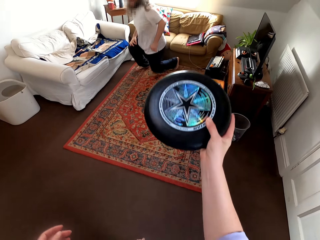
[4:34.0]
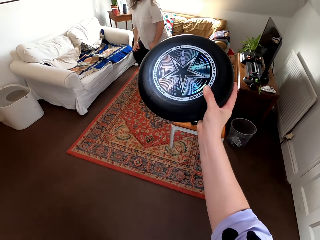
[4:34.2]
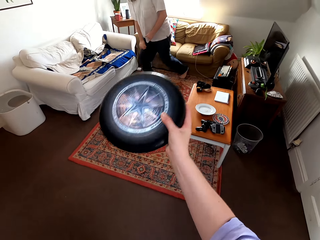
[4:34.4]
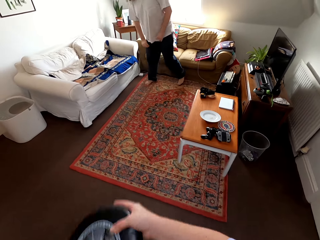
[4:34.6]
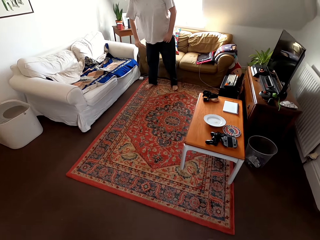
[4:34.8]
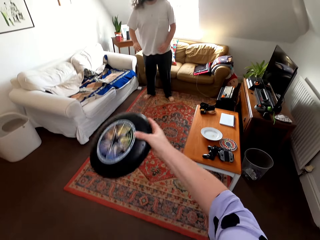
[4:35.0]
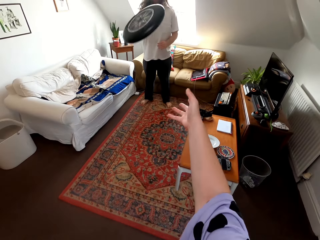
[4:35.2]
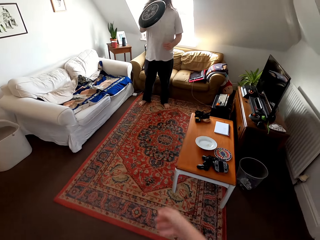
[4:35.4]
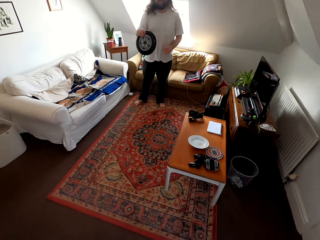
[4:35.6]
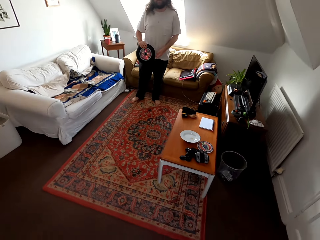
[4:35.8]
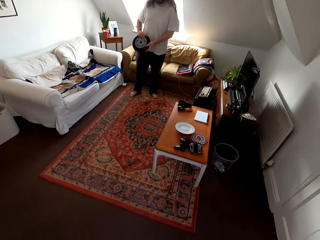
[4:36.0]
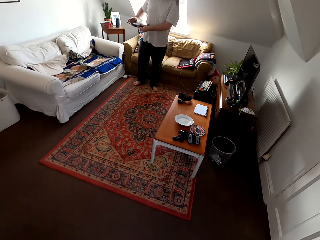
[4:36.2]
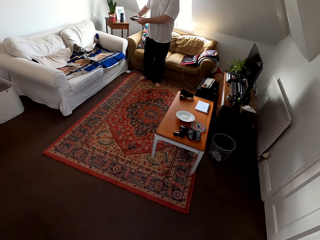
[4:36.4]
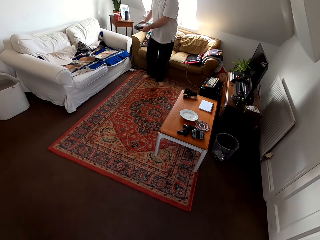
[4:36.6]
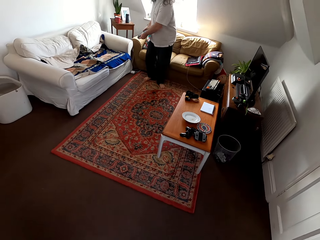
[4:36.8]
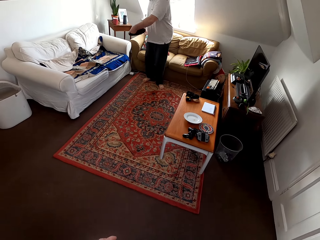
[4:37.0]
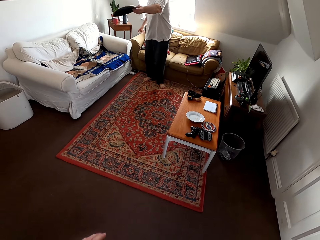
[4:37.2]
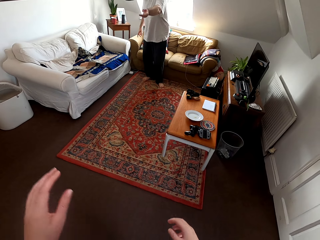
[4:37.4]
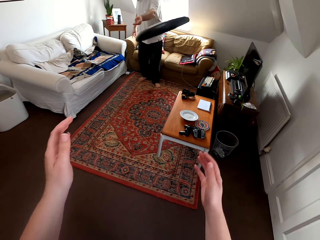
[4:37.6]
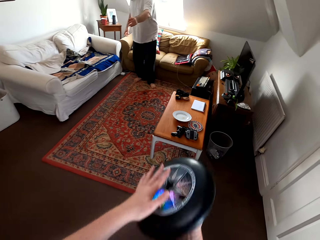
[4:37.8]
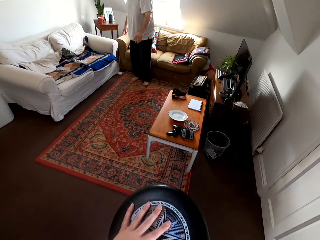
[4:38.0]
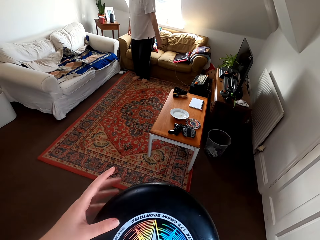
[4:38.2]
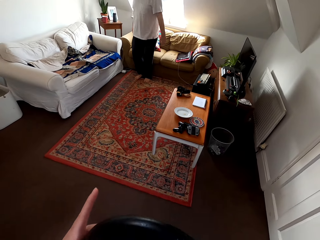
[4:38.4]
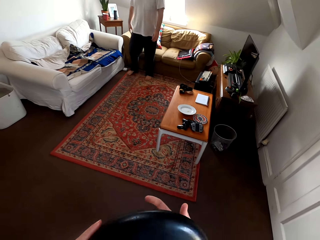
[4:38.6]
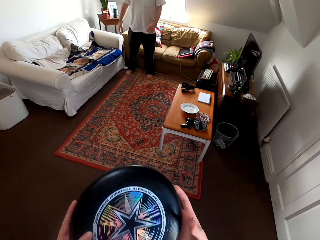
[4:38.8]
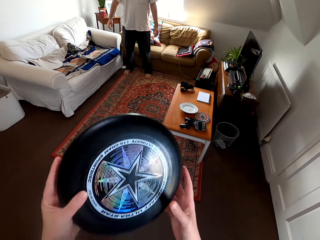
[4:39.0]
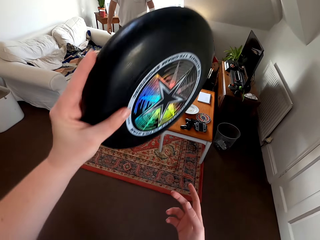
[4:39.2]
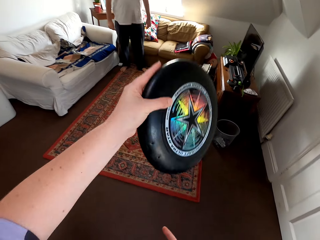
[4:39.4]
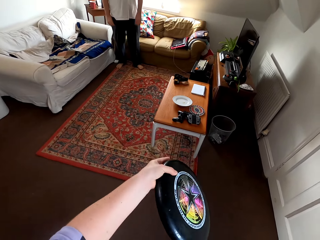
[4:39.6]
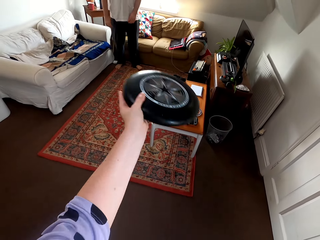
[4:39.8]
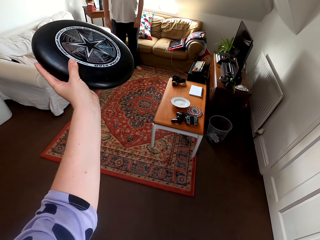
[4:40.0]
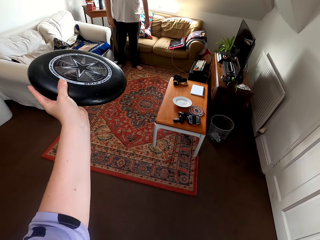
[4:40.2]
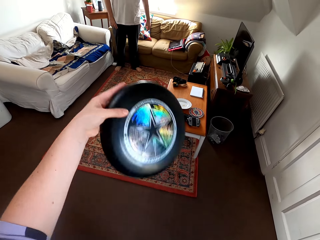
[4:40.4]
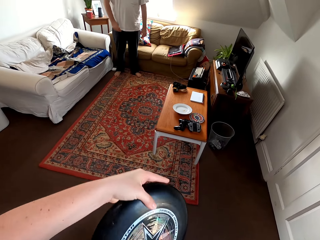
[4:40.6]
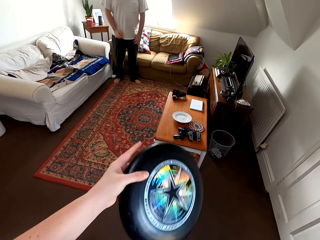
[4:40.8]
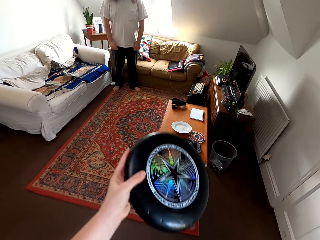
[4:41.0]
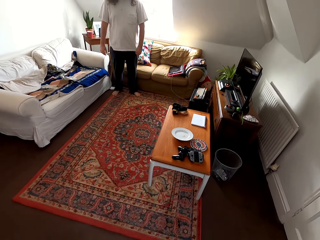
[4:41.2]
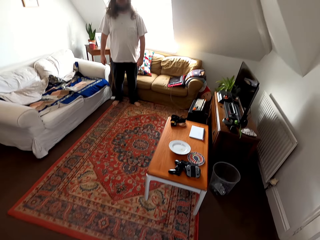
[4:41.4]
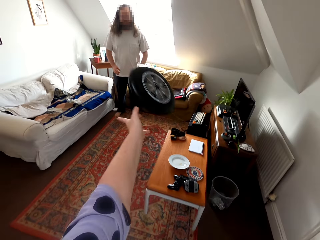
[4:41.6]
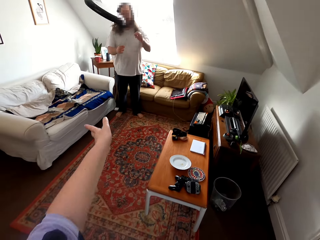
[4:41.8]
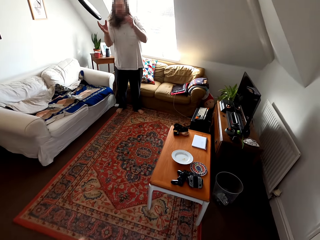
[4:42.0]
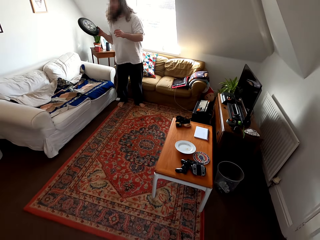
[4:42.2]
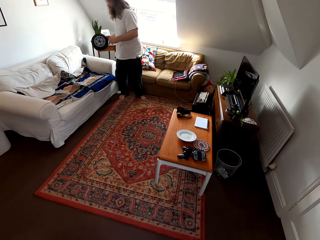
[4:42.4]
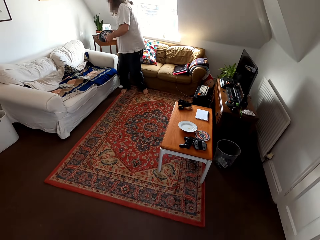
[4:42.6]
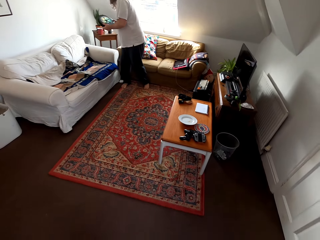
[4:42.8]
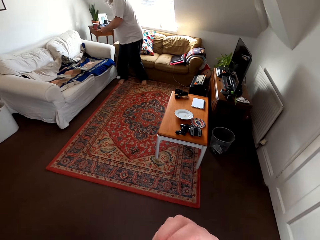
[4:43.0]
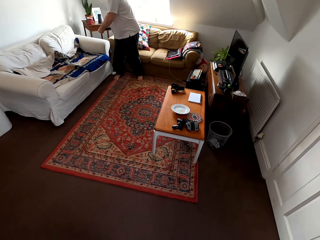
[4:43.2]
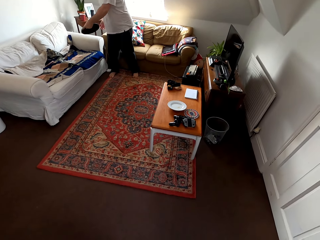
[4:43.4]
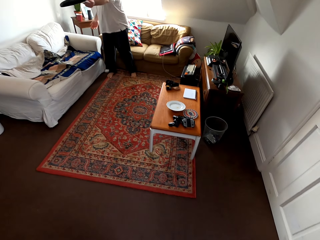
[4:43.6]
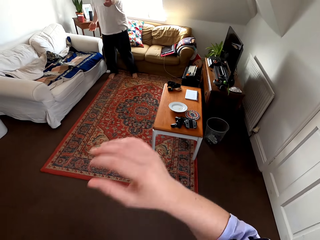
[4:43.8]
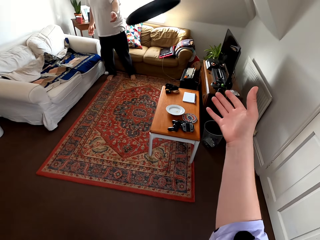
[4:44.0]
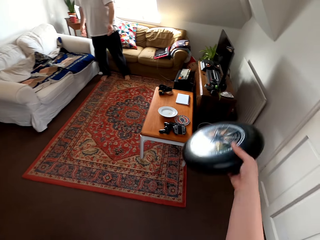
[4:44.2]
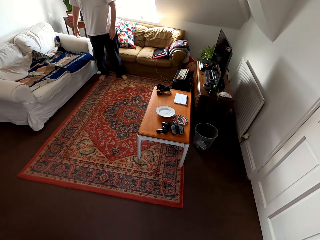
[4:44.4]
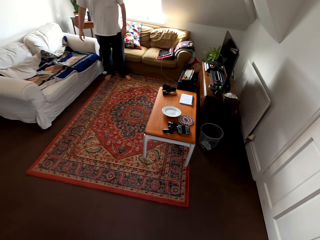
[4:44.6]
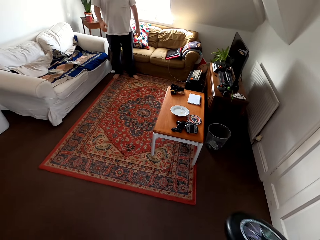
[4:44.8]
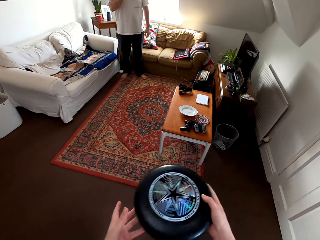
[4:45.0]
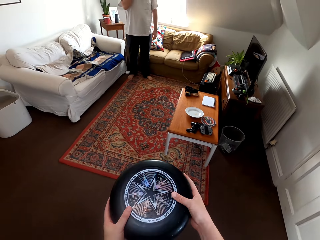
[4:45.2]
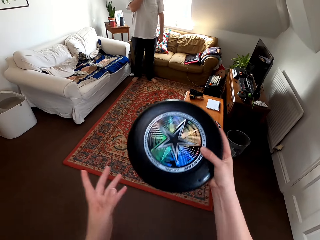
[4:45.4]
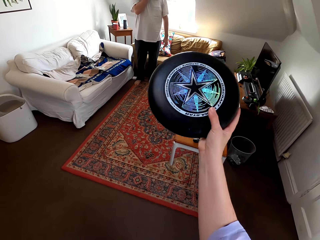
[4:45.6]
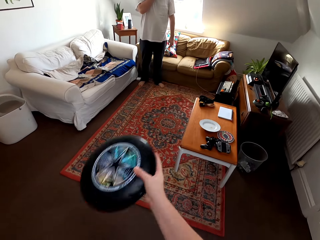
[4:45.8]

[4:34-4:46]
A man stands up and talks to the camera wearer. The camera wearer plays with the man using a frisbee. The man talks to the camera wearer. The man plays catch with the camera wearer. The camera wearer talks to the man. They play catch with the man.

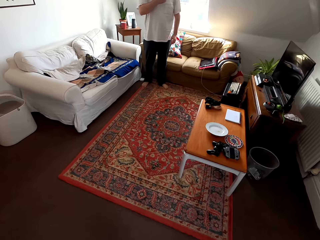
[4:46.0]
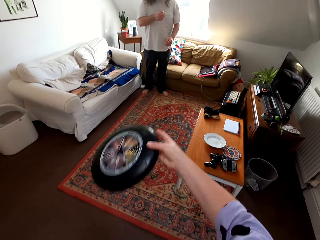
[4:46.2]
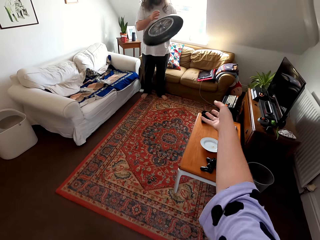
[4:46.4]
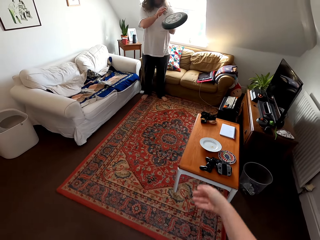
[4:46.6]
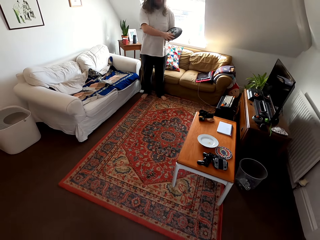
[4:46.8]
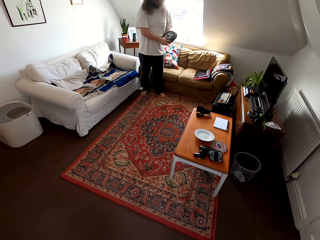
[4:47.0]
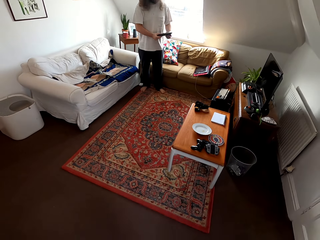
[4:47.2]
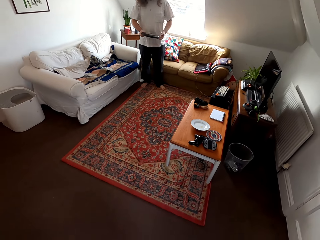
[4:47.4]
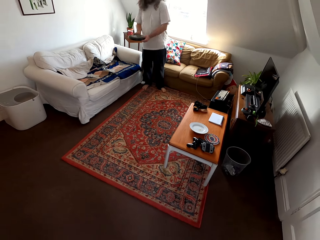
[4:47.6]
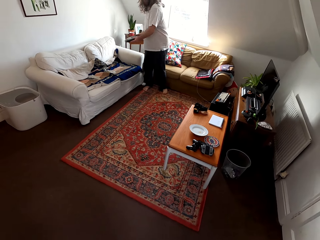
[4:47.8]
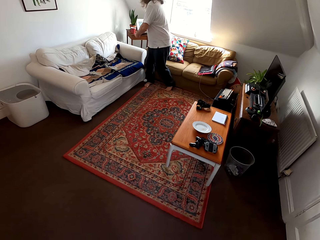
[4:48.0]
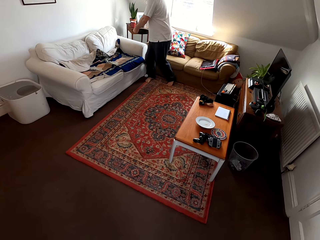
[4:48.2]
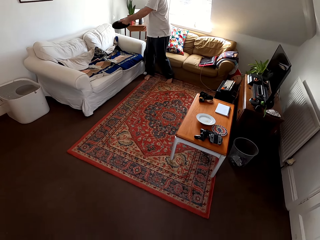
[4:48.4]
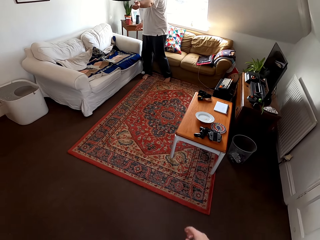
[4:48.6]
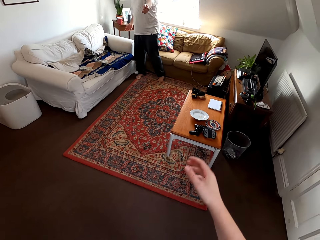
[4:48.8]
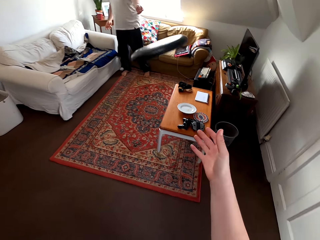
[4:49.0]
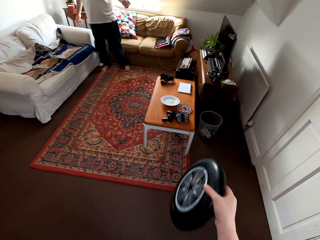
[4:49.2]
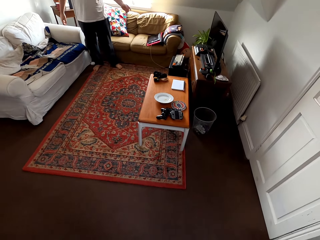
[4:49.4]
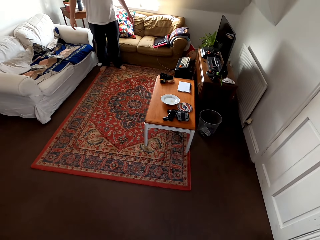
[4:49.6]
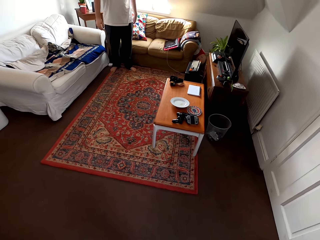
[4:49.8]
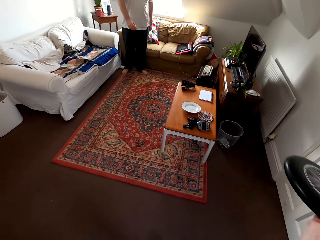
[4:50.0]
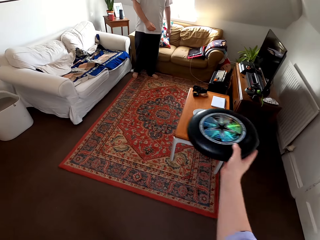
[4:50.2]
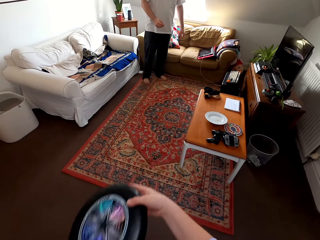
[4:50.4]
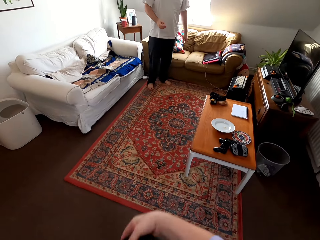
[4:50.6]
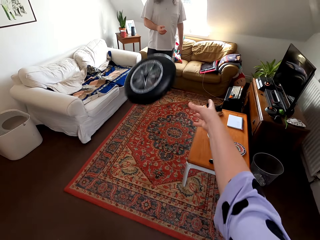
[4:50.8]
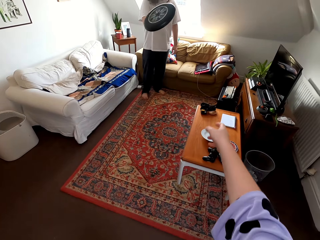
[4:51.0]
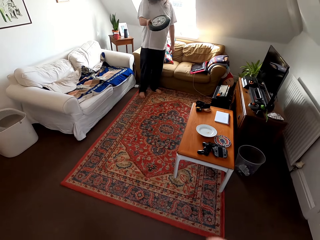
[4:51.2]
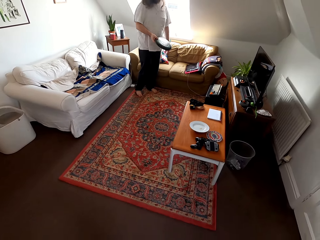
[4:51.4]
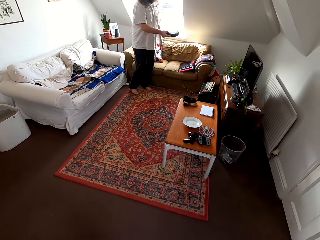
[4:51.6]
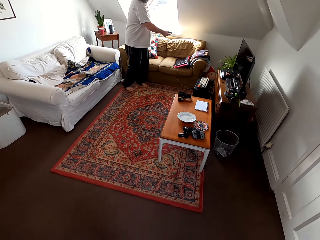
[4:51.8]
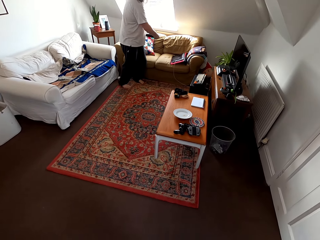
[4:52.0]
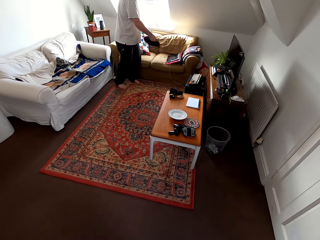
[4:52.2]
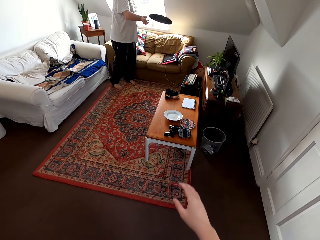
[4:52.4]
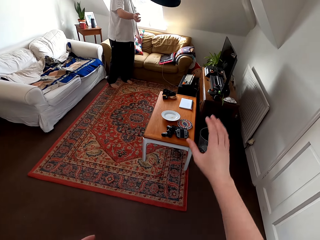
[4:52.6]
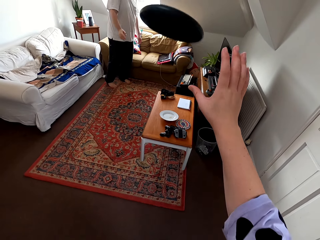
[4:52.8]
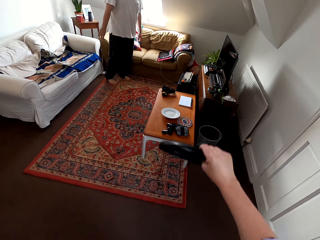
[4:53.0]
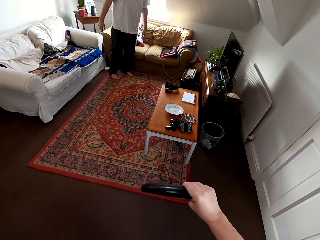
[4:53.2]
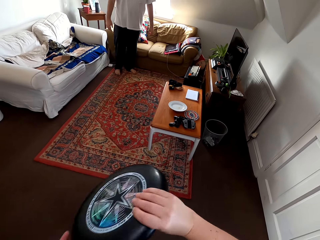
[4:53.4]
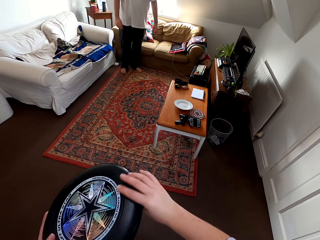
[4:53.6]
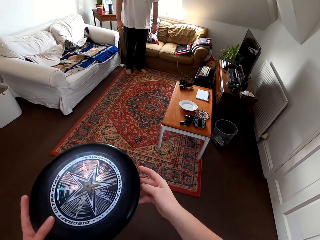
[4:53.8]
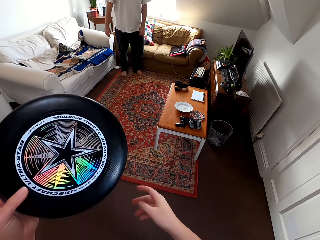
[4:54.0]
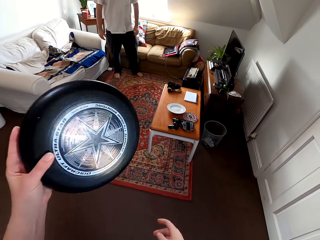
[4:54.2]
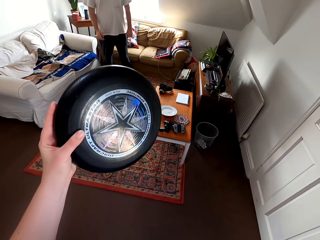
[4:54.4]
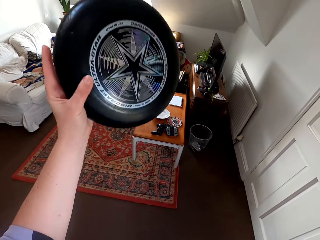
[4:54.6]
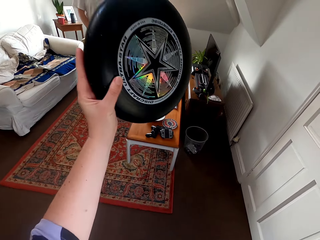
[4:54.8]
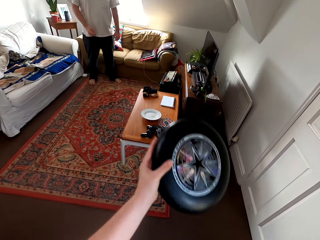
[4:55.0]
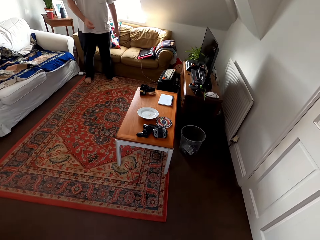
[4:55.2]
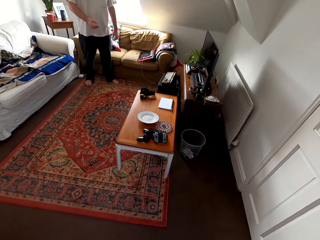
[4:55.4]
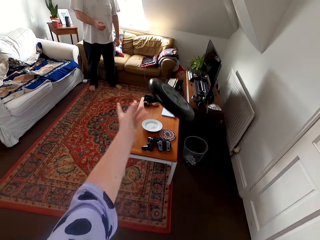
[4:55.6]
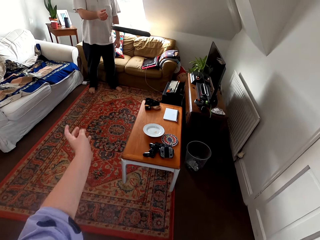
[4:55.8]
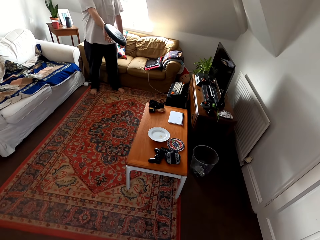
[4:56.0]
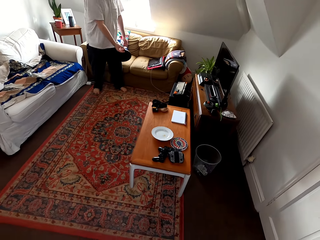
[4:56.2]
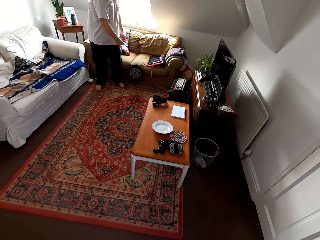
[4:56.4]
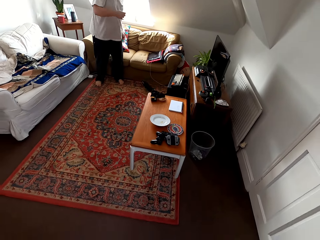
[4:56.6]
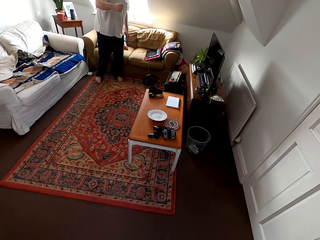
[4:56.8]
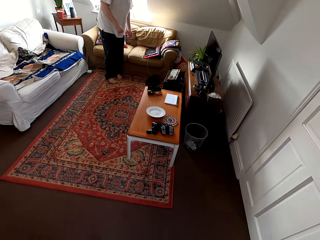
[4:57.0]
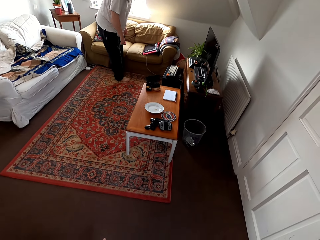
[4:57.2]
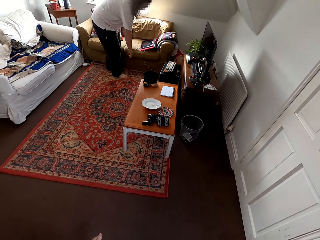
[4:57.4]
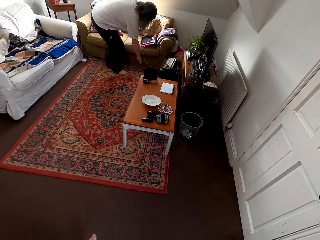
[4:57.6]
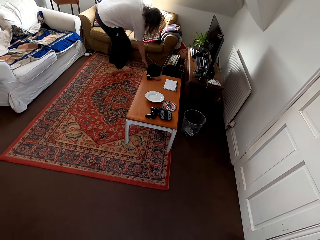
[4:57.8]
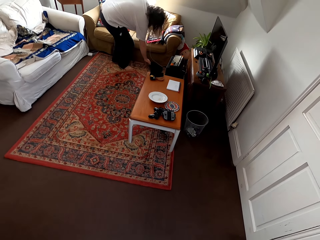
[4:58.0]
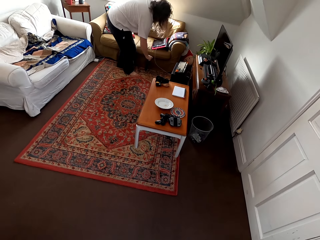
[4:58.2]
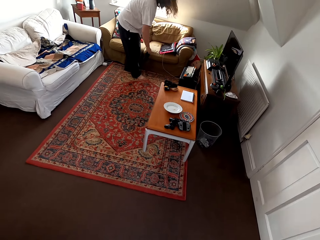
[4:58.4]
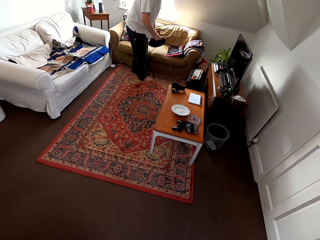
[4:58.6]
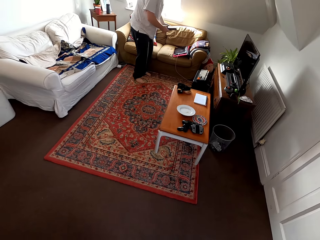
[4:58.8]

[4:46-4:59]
A man drops a frisbee. The man bends towards the floor. The camera wearer talks to the man. The man picks up the disc and stands up.
